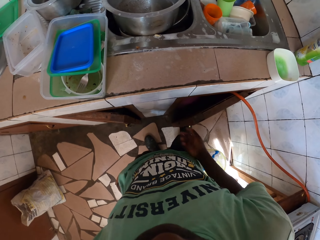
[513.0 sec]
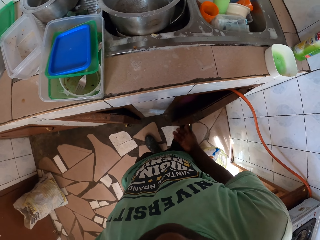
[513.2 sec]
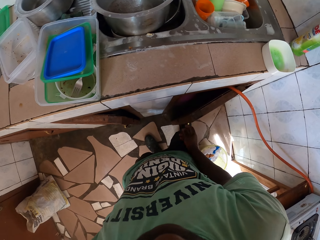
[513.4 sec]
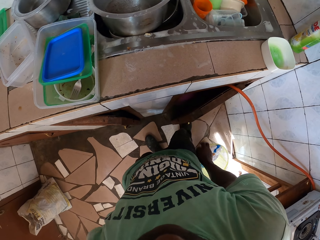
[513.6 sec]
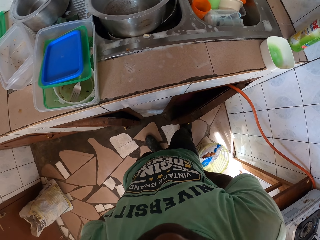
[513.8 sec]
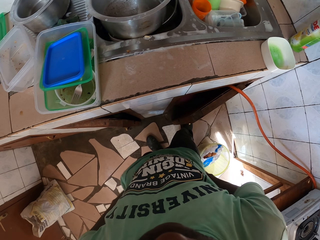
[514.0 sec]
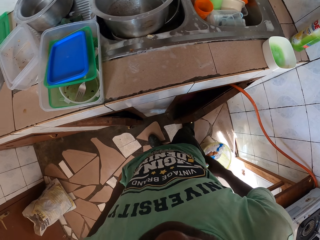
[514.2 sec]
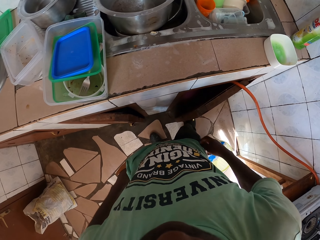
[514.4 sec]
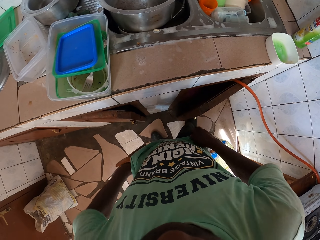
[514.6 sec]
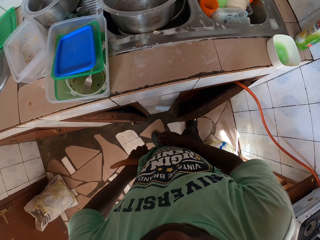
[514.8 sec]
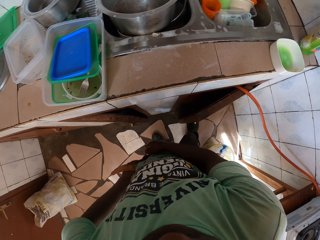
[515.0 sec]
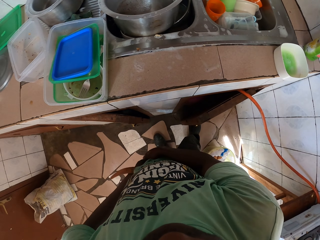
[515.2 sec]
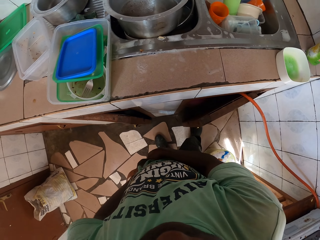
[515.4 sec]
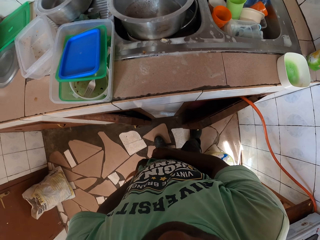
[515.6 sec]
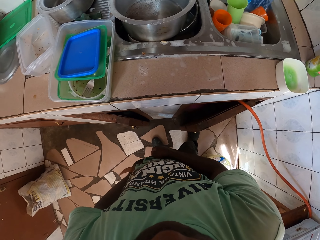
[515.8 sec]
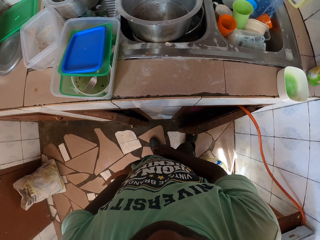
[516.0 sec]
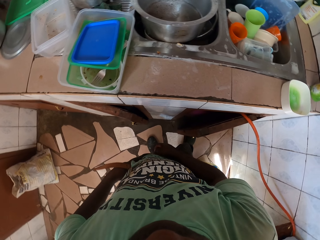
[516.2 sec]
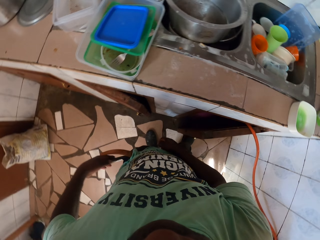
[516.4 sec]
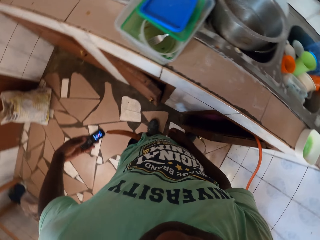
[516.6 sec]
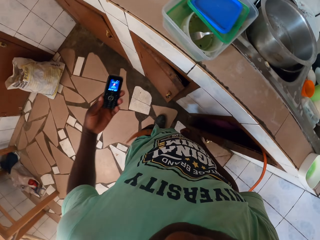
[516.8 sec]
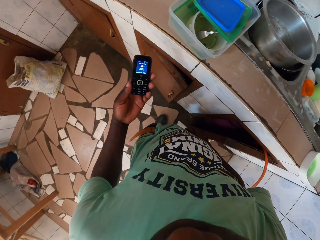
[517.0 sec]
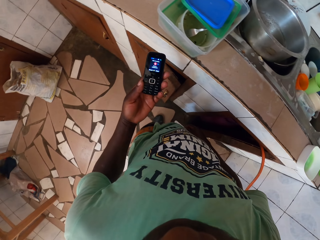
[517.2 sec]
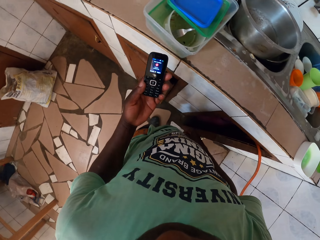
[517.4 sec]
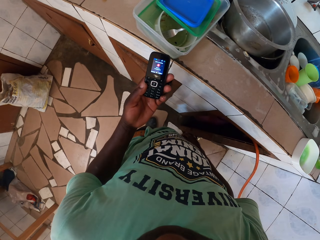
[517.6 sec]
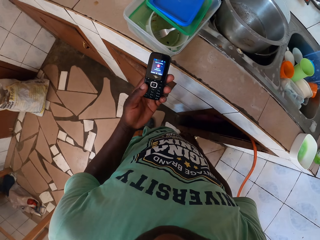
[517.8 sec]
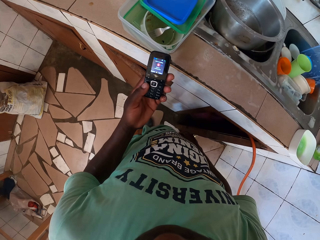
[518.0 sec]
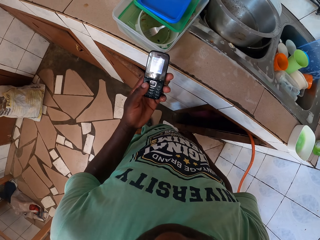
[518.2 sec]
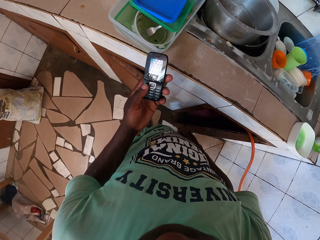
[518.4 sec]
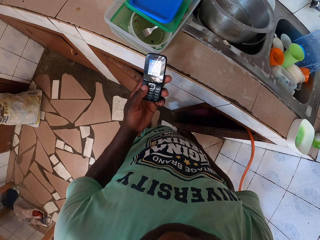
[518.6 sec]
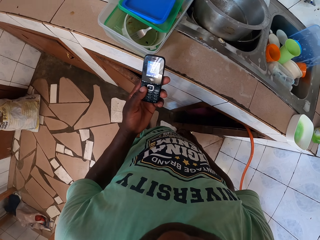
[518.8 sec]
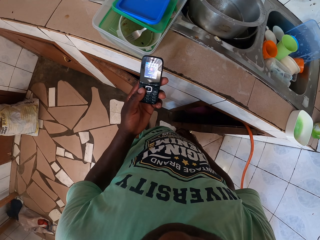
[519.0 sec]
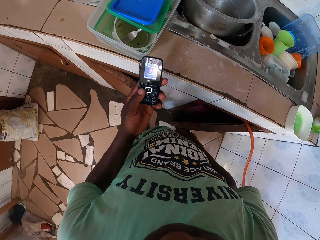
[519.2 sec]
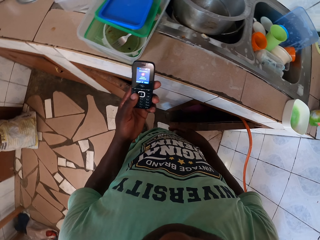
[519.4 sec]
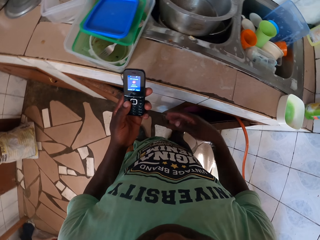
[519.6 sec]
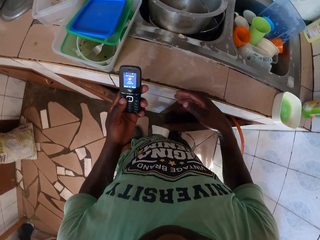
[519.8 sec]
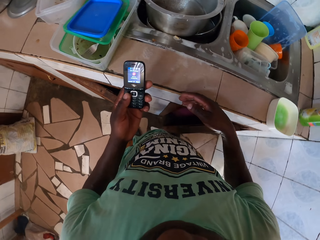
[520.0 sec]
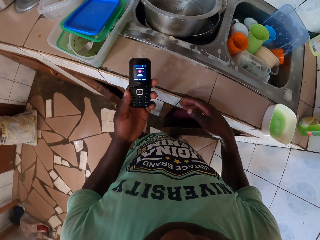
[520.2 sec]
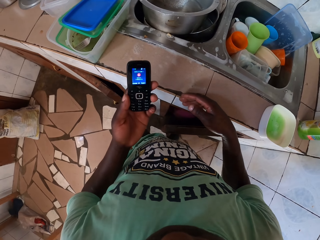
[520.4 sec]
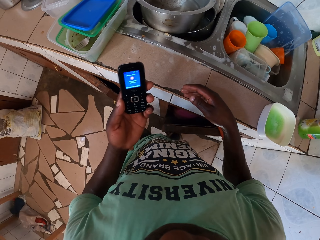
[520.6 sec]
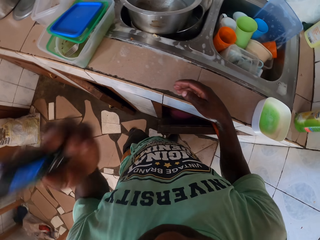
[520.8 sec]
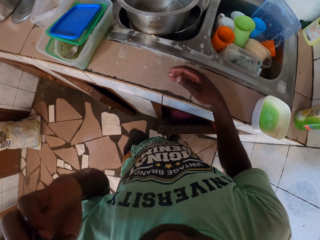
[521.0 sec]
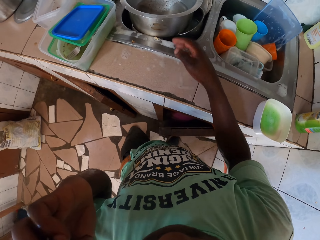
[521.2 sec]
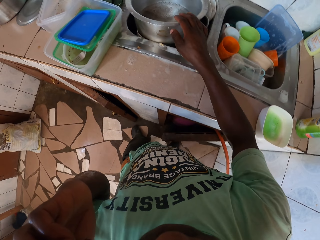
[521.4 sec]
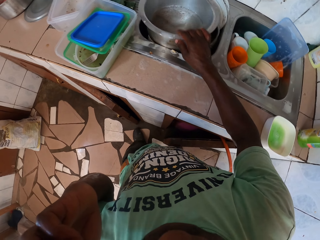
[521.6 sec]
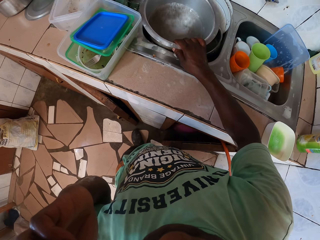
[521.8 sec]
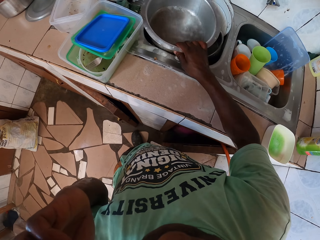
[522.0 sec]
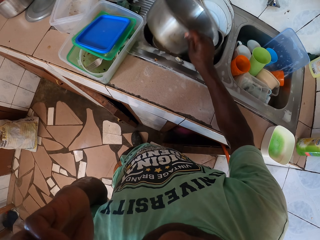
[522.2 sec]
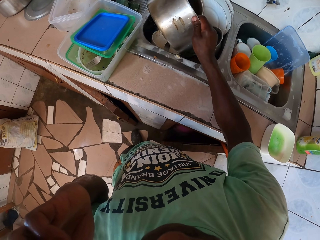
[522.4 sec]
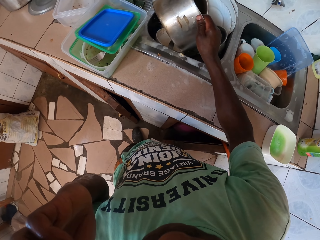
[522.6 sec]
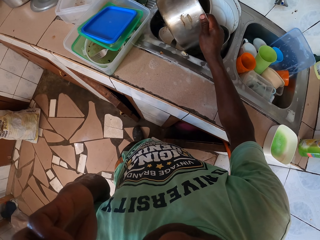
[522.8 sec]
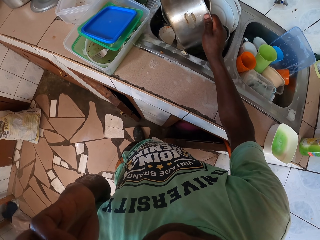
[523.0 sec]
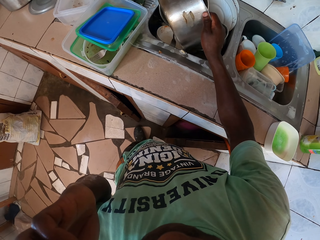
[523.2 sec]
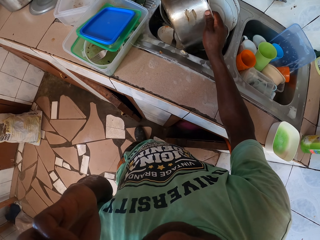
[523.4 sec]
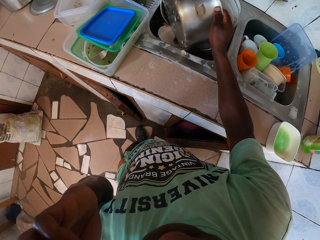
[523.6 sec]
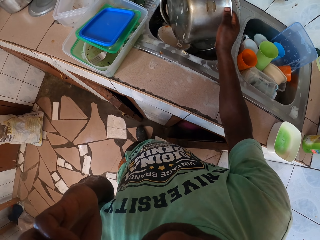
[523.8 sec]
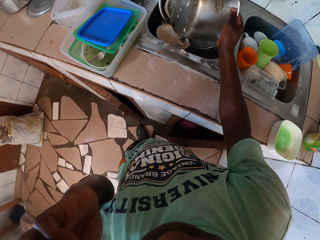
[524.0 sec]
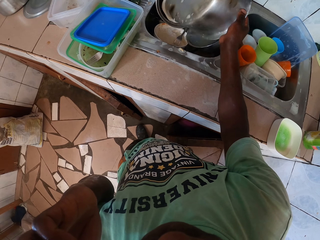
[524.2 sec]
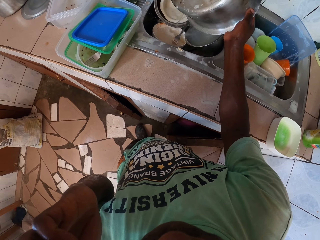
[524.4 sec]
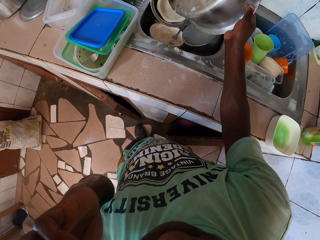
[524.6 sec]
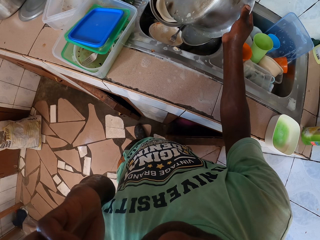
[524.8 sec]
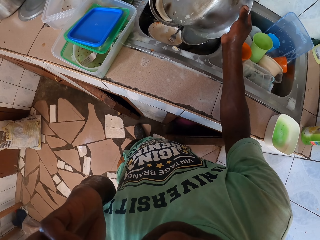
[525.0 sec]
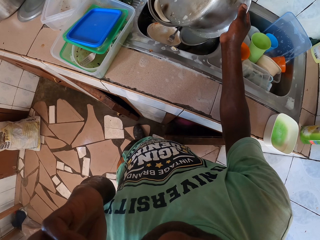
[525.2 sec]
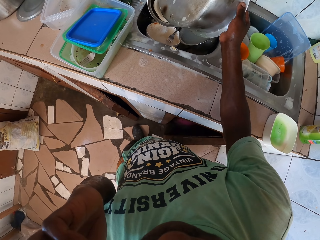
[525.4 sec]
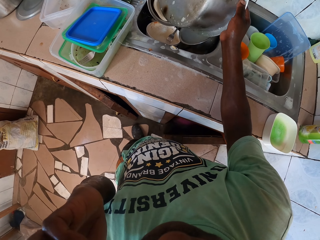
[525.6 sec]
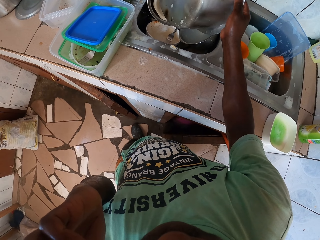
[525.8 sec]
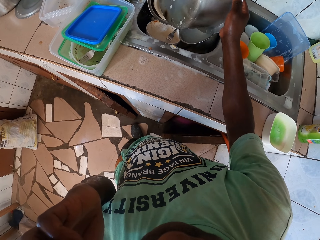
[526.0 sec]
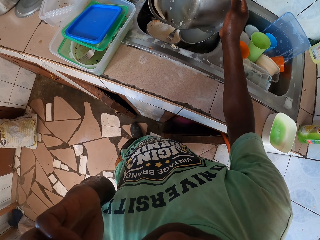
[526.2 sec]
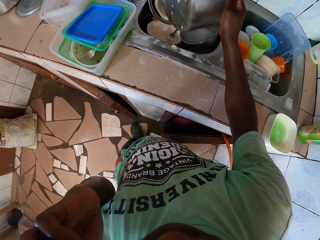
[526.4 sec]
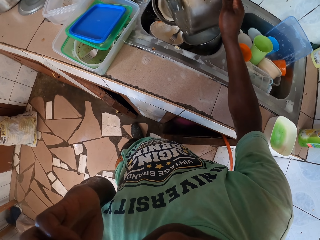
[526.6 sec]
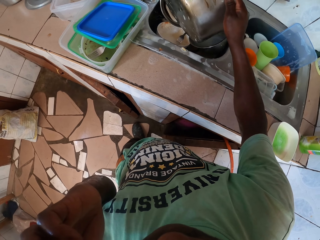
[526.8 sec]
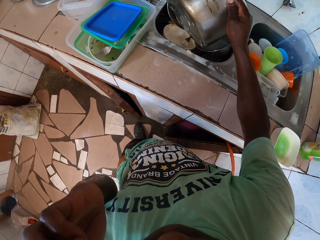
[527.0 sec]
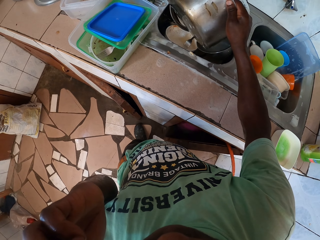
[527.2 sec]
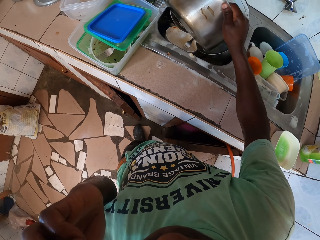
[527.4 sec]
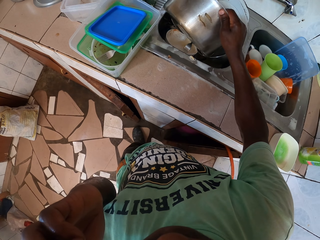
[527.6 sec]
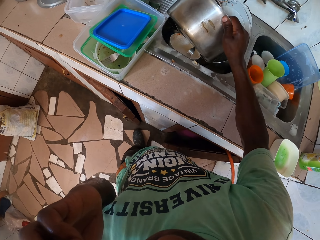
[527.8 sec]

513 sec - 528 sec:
The camera wearer wipes the hands on the clothes. They remove the phone from the pocket. They look at the phone. They put the phone in the ear. They receive the phone. They touch the pot with the right hand. They pour water from the cooking pot in the sink.

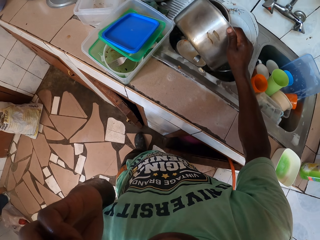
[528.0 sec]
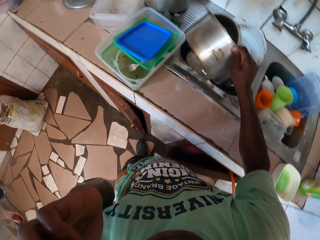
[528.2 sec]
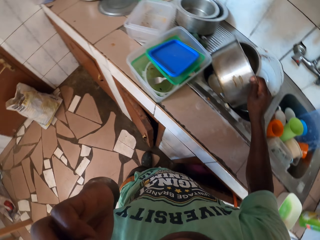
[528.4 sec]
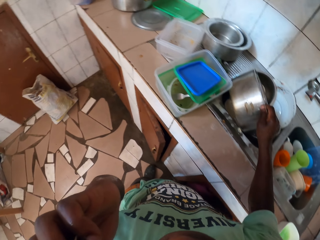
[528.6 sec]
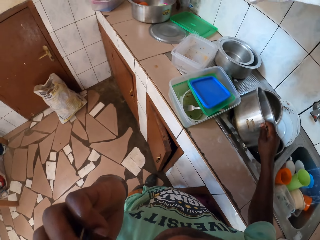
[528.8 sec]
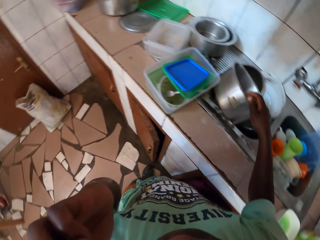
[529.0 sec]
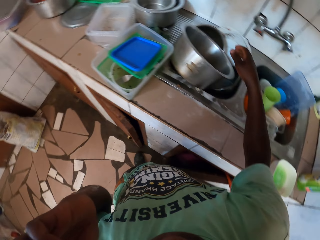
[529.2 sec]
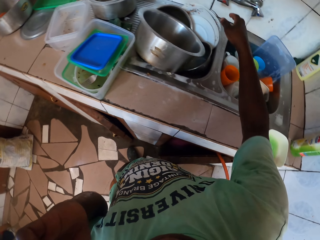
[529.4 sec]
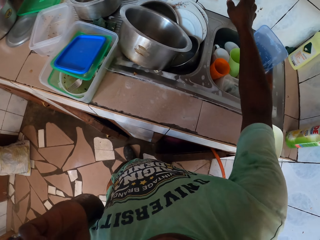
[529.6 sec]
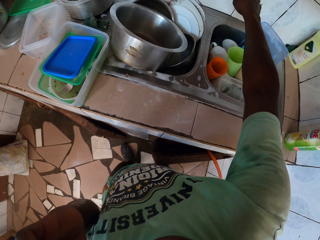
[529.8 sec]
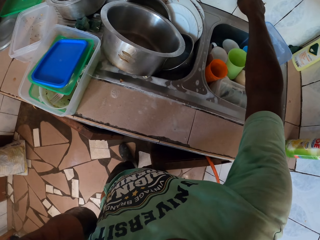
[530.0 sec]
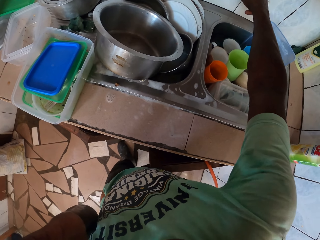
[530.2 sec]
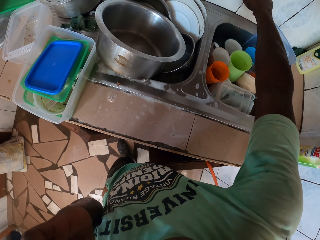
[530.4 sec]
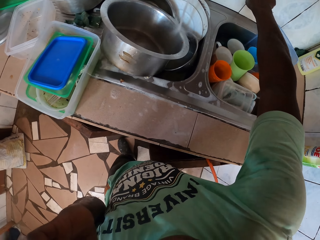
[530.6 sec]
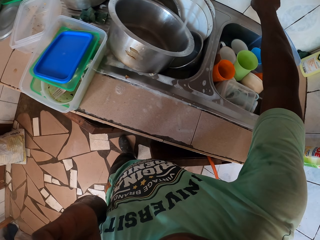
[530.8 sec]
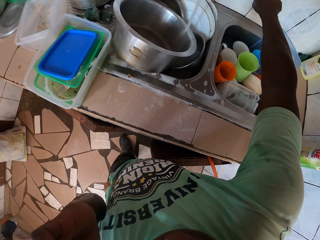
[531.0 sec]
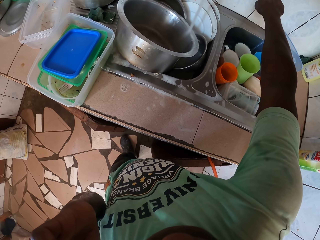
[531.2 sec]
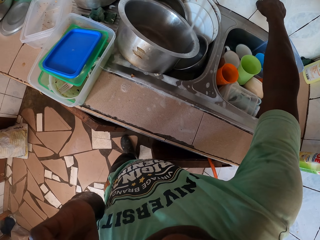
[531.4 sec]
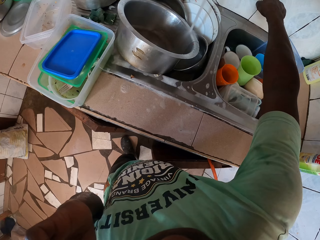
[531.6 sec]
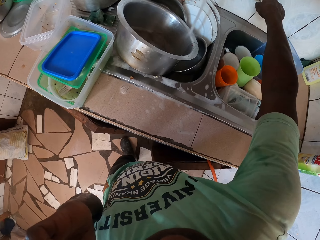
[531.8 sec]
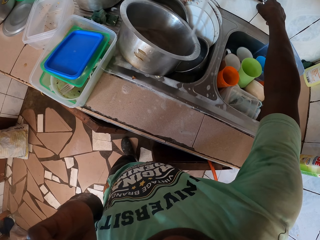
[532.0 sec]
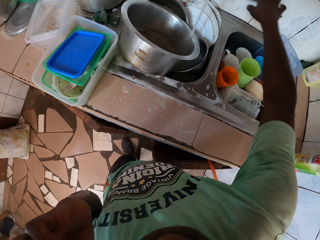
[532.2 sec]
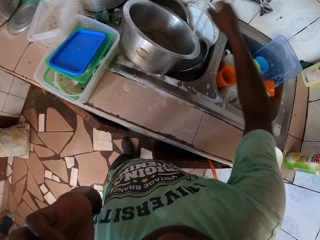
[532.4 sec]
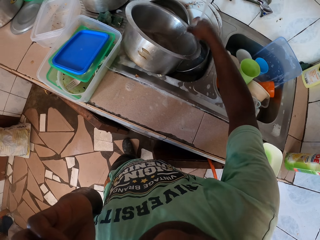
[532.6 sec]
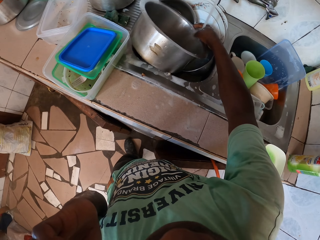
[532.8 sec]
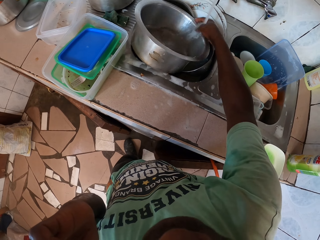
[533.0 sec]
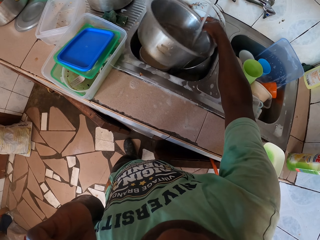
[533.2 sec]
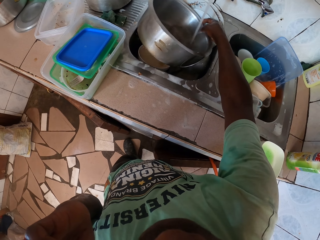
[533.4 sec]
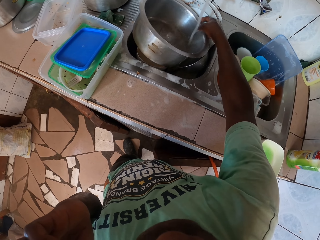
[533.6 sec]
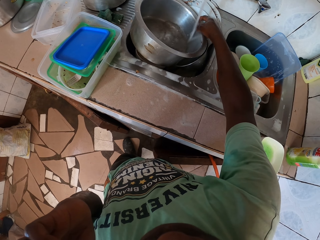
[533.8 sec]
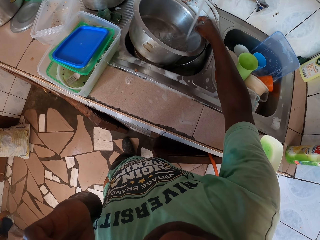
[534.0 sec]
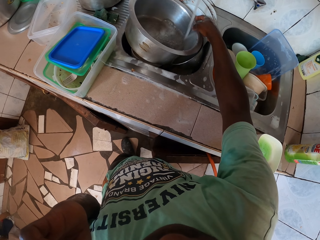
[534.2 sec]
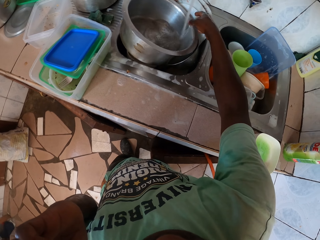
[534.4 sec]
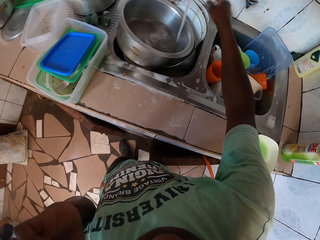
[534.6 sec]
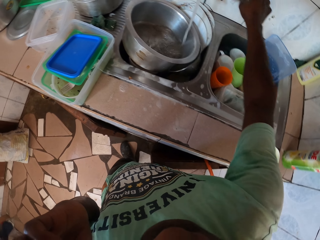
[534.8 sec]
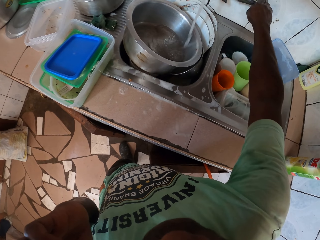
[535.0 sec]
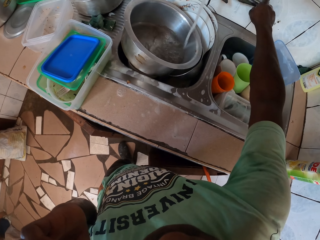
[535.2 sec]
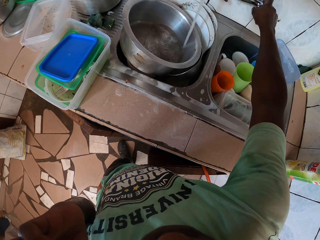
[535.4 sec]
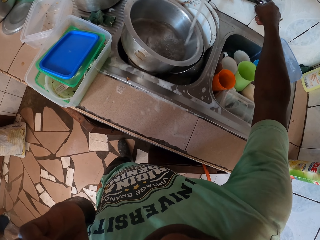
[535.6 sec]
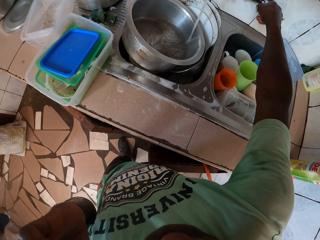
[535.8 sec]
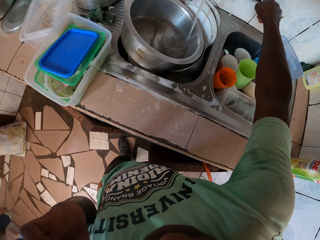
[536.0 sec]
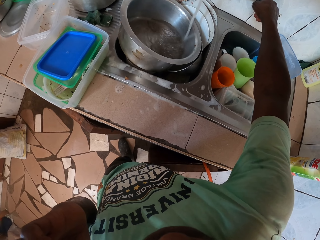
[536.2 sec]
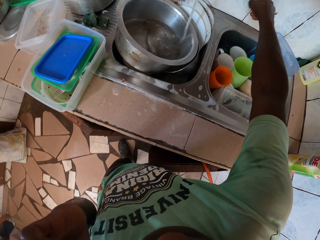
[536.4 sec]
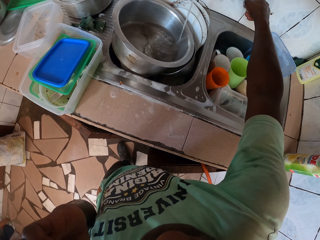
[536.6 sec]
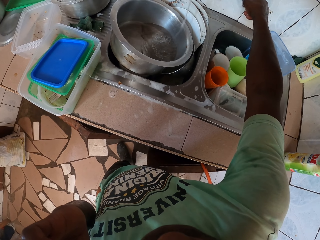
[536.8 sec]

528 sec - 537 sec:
The camera wearer turns on the tap. They pour water from the tap in the cooking pot.
